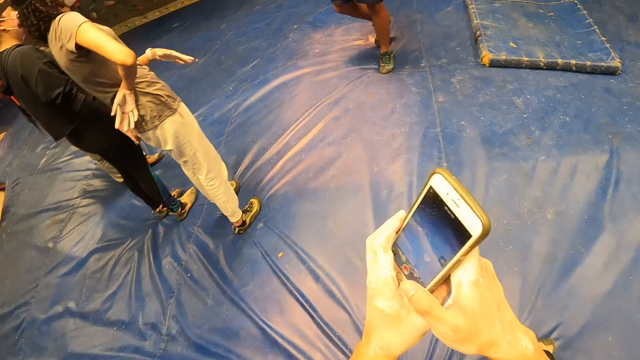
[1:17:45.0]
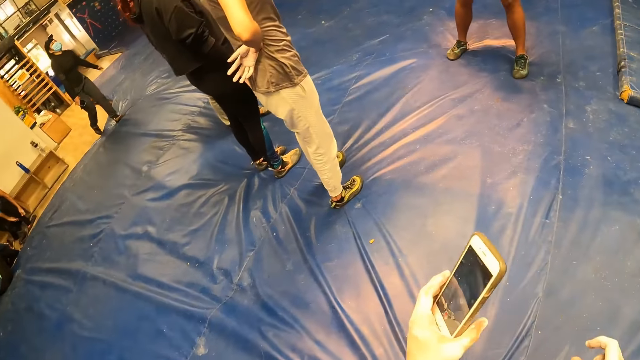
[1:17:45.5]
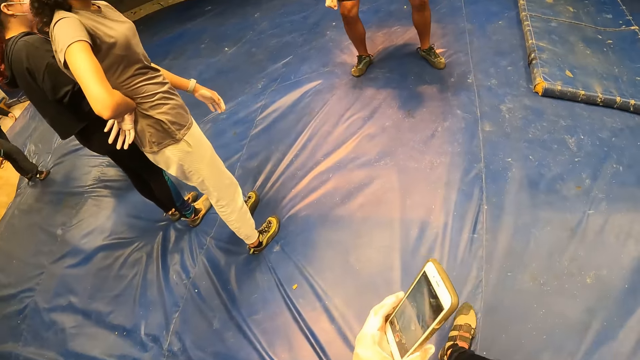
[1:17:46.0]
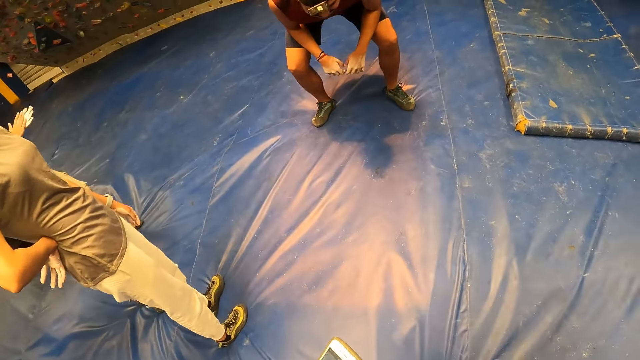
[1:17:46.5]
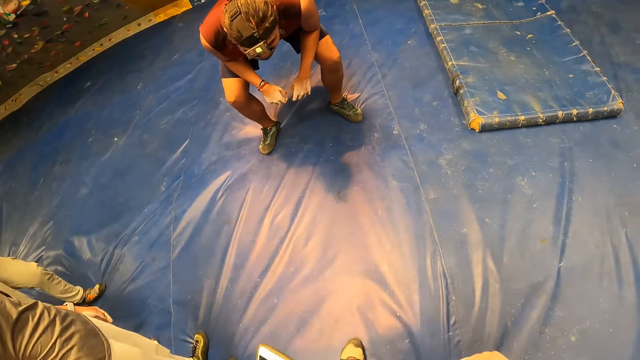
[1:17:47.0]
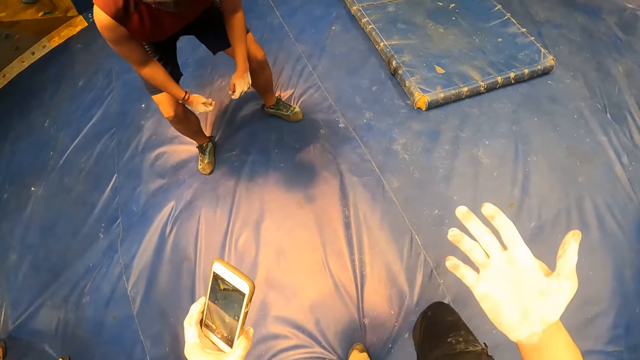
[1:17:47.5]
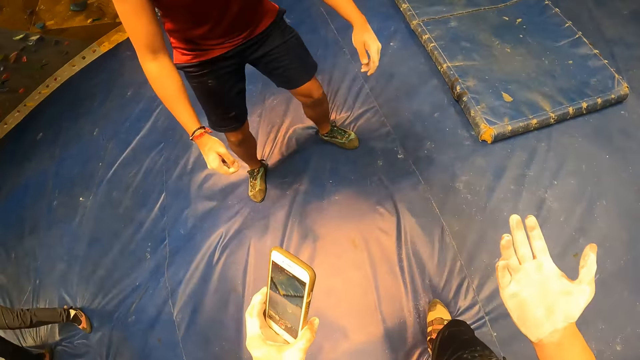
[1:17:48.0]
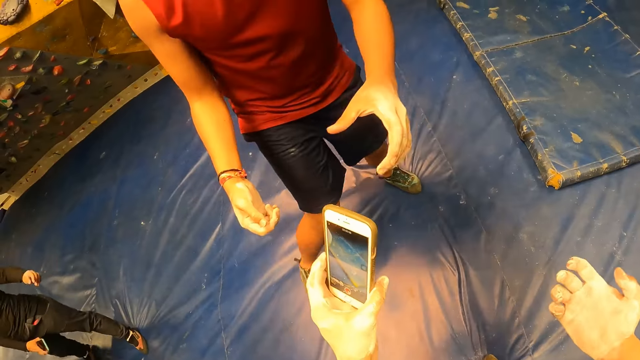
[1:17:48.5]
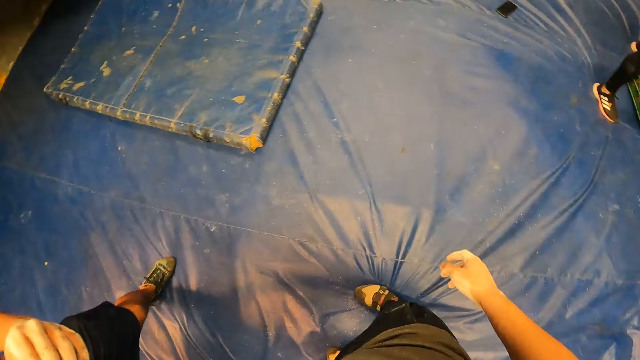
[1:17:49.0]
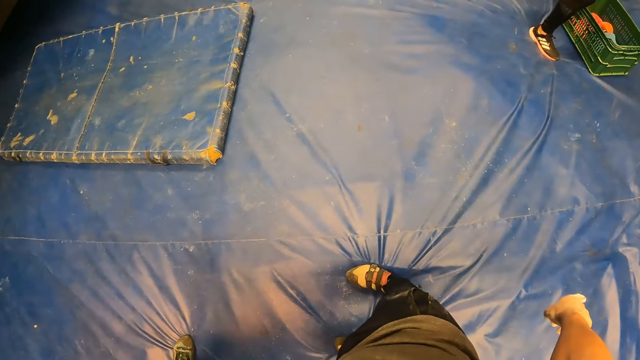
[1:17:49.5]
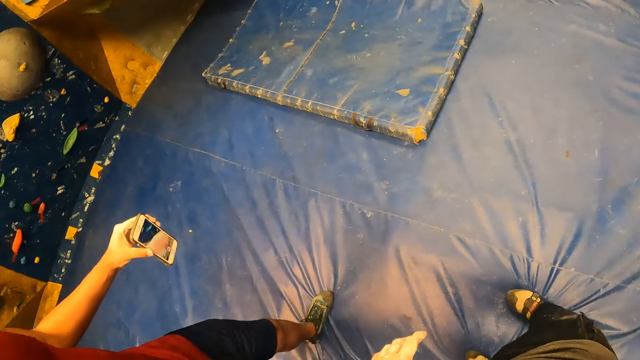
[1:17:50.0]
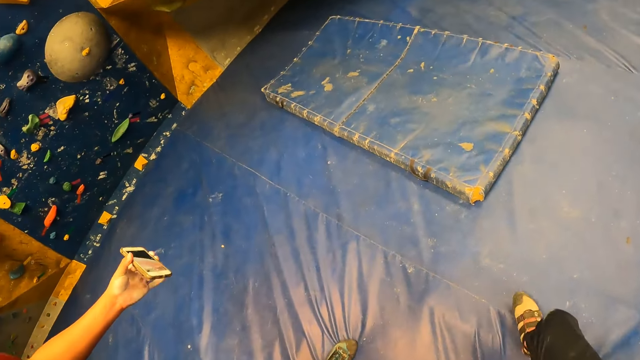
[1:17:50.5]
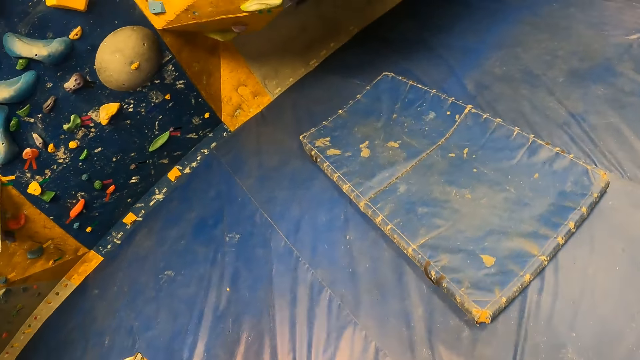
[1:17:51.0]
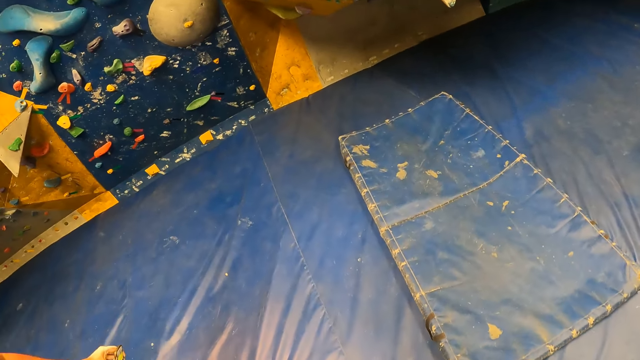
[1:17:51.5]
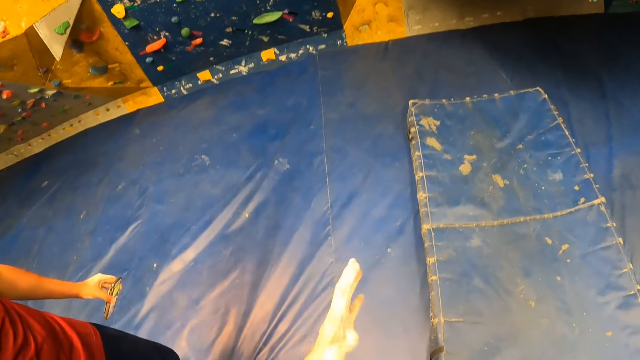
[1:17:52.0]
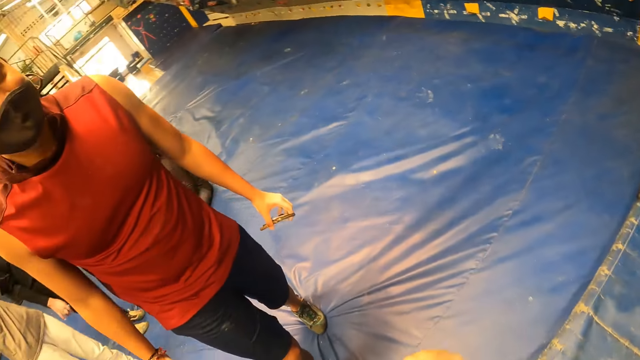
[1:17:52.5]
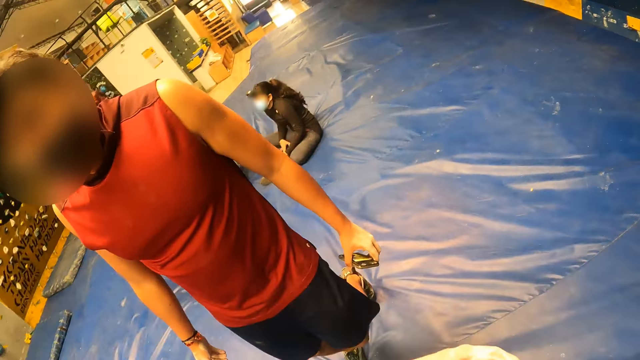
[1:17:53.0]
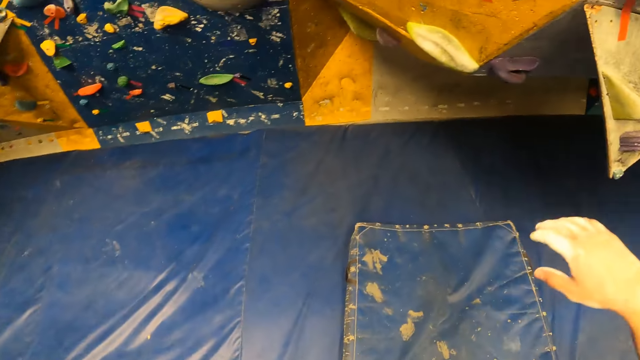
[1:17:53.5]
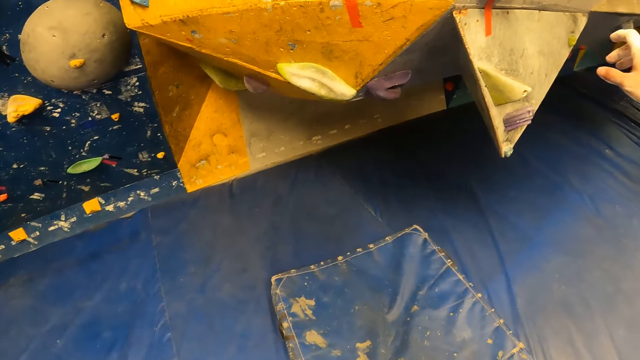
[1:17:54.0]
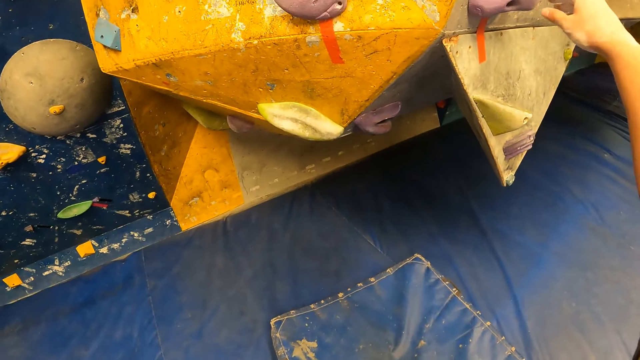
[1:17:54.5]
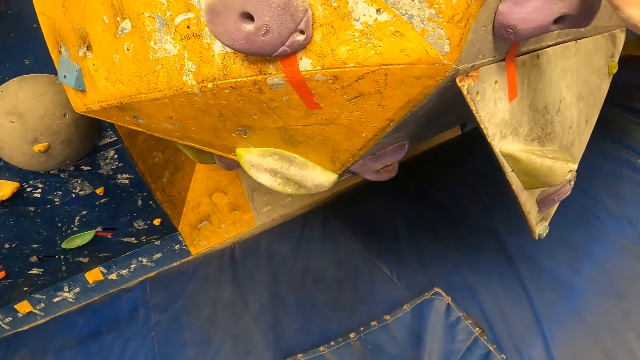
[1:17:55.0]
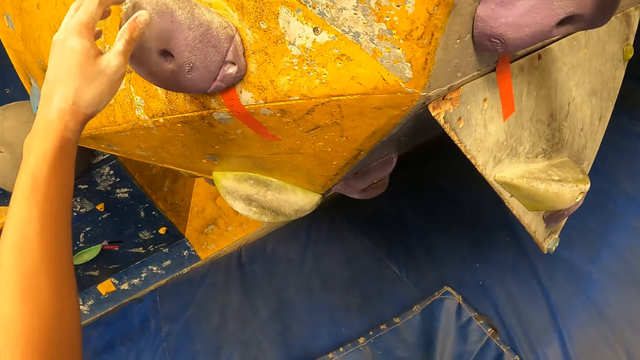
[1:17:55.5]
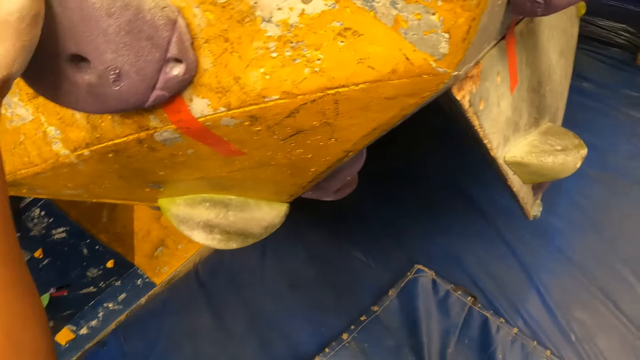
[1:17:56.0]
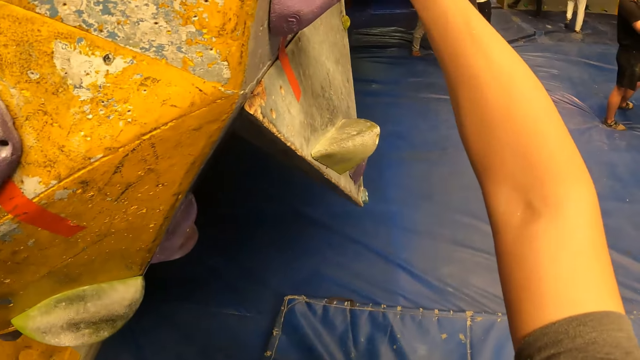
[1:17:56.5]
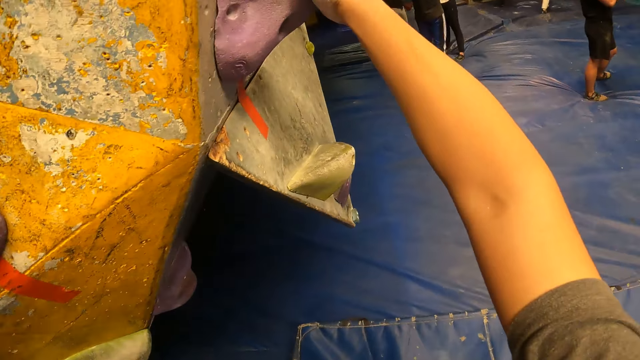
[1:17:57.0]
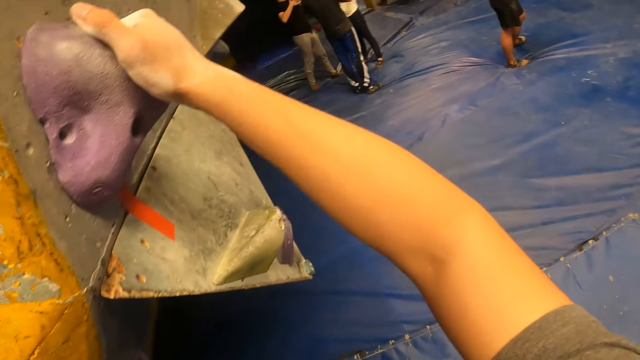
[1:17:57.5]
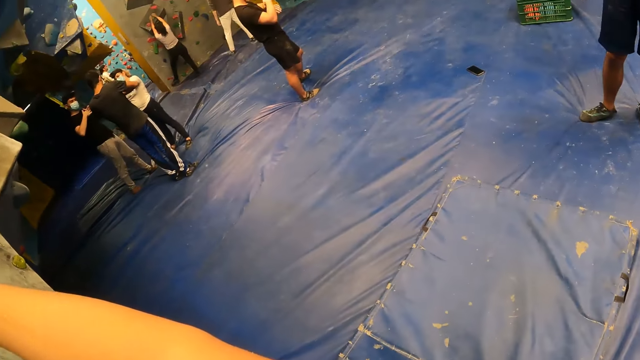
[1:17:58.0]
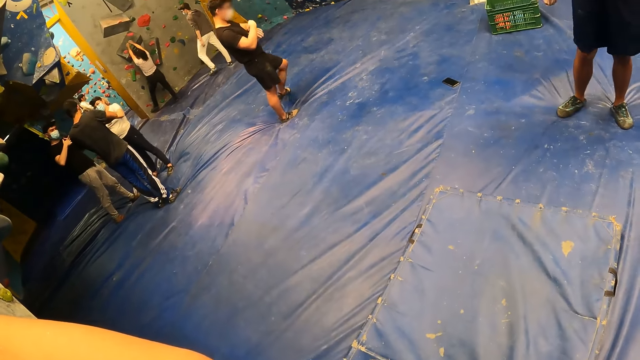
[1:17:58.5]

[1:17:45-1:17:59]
The camera wearer moves around. He gives the phone in his left hand to a man. The man holds the phone with his left hand. The camera wearer moves around. He holds the rock wall with his right hand. He climbs the rock wall with both hands.

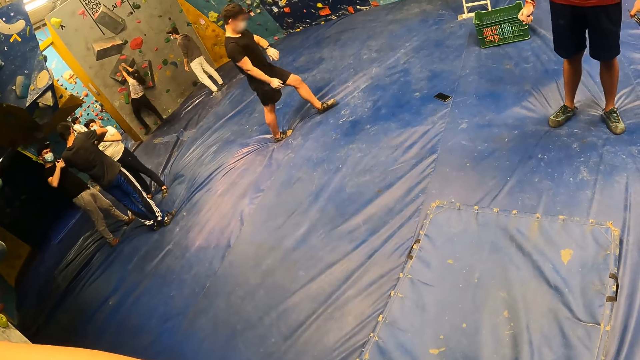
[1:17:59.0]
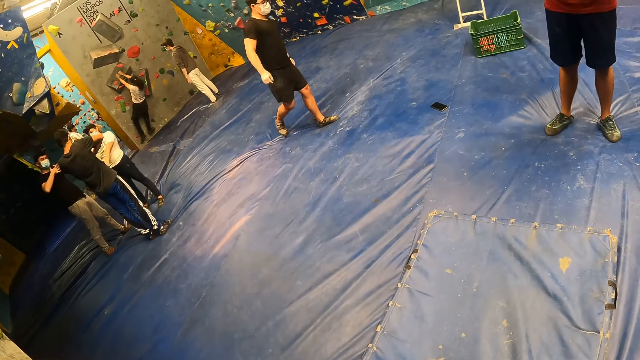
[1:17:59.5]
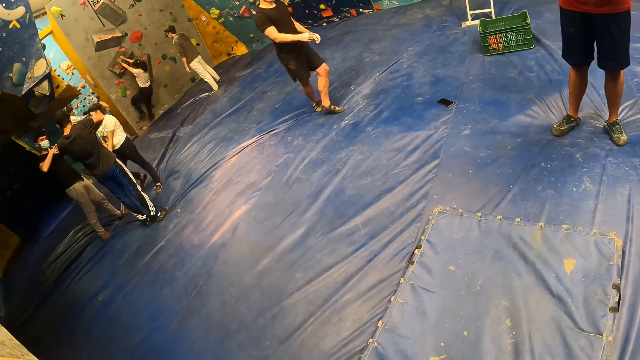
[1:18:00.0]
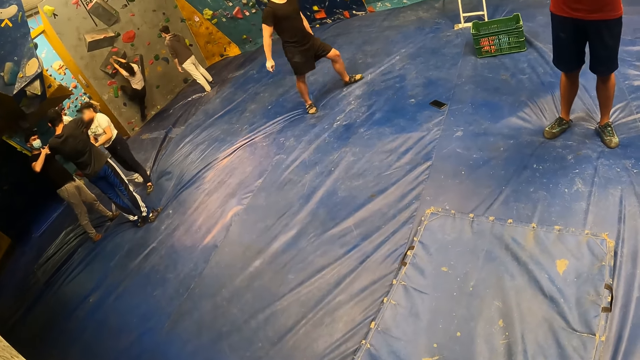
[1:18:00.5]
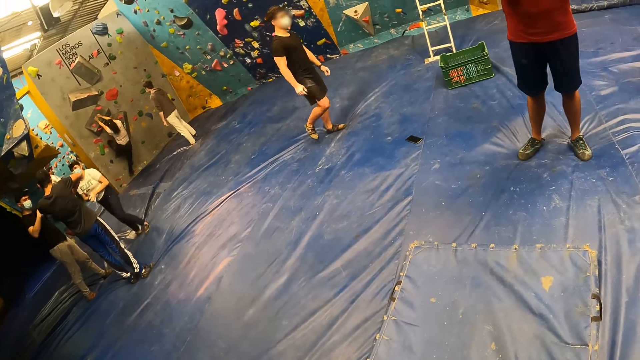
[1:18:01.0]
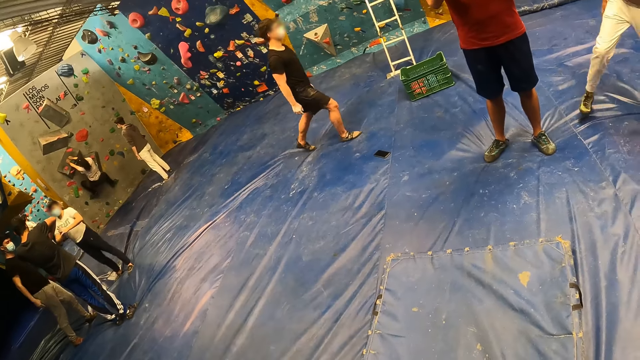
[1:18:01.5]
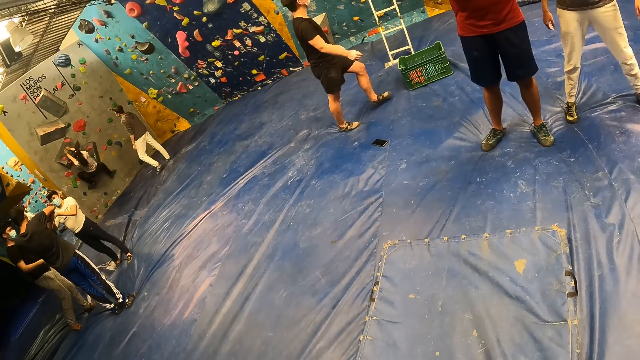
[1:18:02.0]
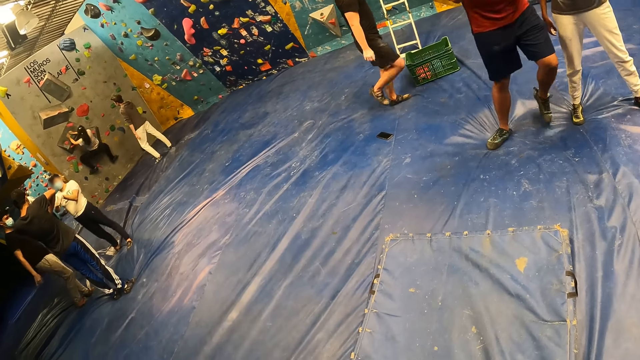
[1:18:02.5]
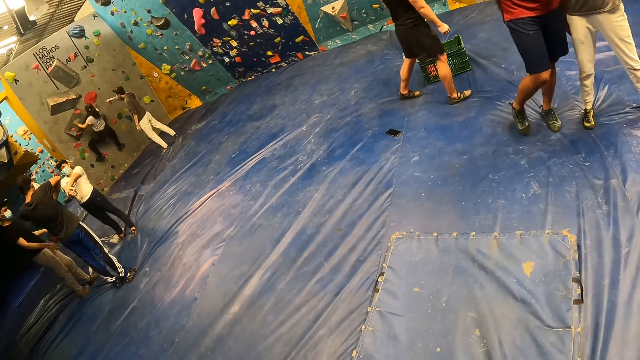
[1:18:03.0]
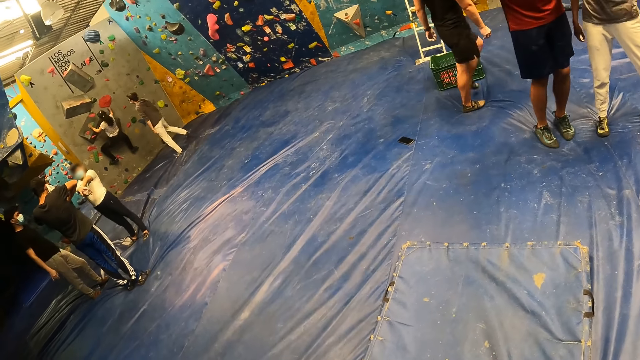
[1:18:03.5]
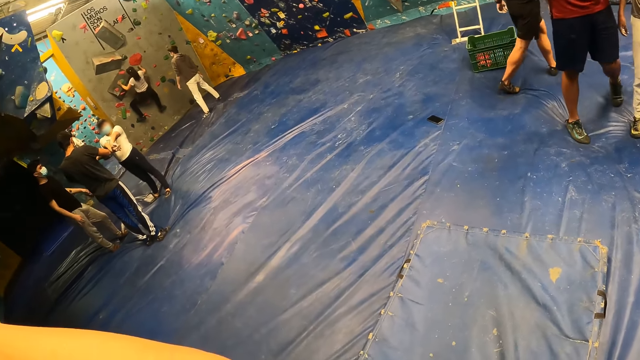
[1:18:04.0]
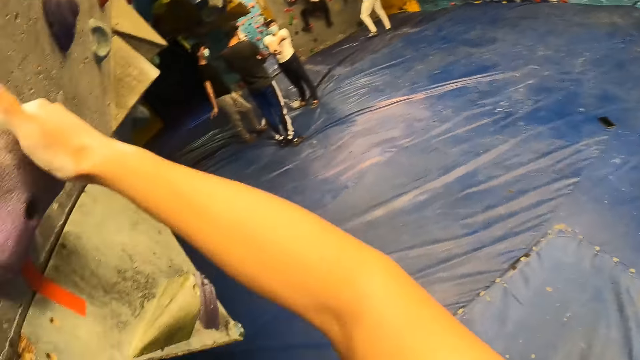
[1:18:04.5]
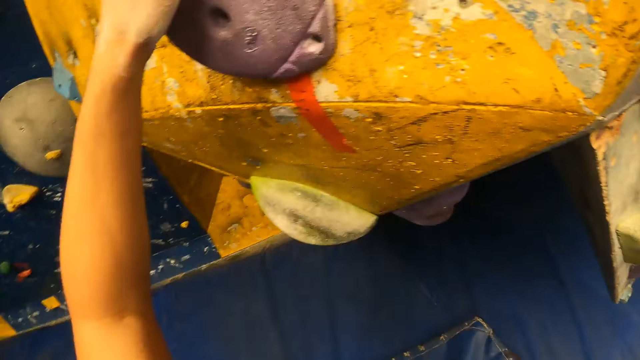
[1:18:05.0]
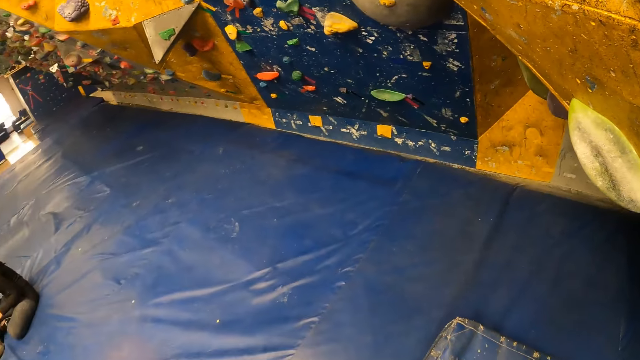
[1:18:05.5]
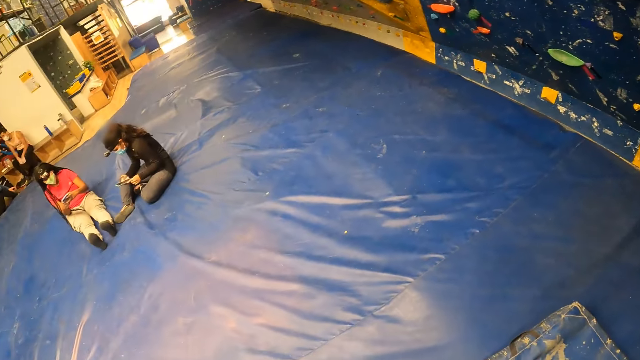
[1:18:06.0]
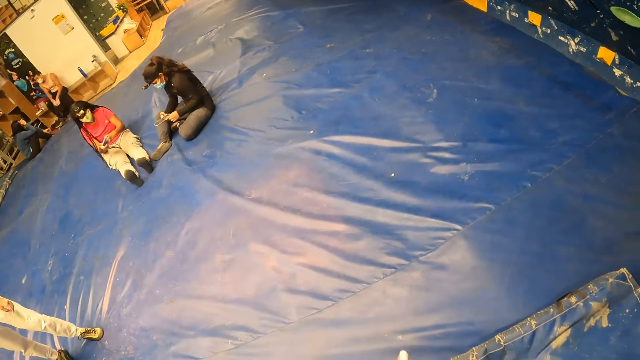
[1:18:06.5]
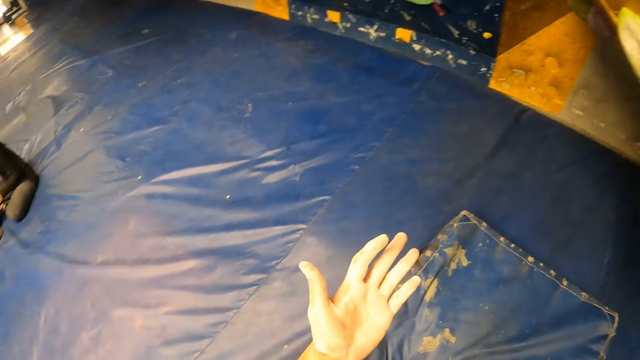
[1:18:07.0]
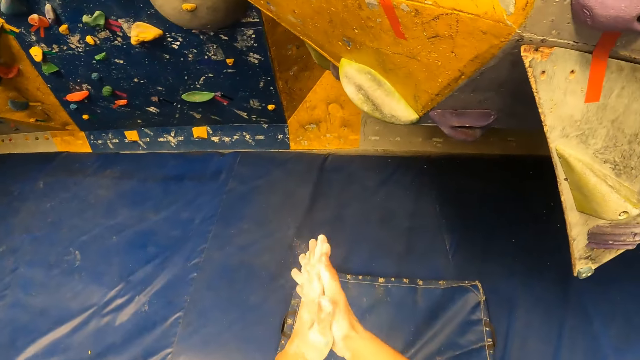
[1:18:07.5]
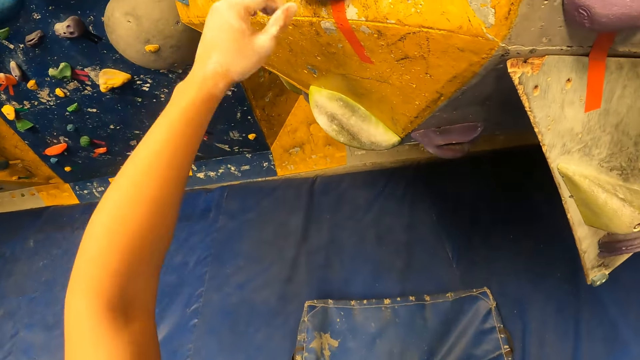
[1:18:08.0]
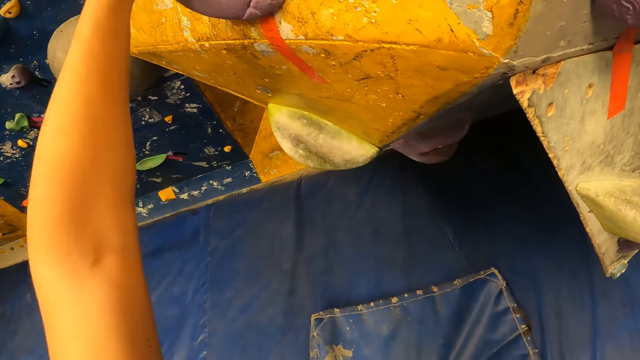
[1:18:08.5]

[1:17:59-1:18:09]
The camera wearer looks around.
